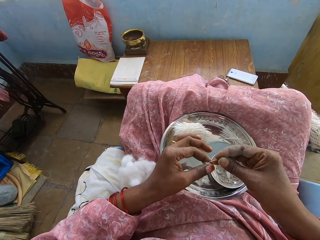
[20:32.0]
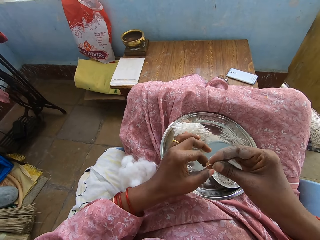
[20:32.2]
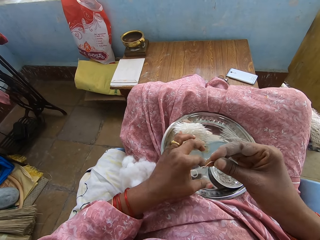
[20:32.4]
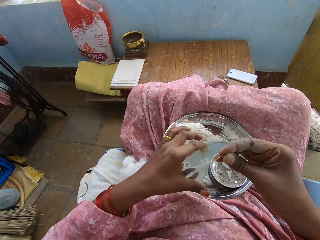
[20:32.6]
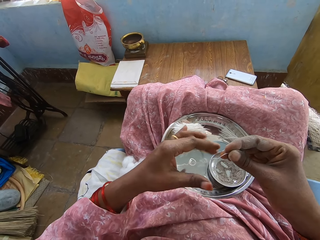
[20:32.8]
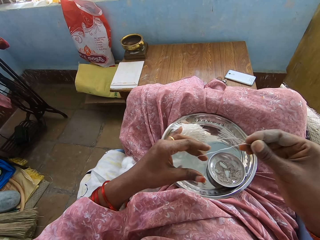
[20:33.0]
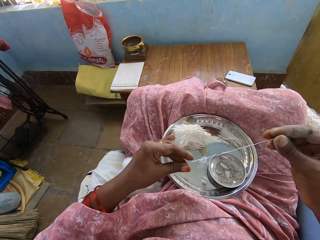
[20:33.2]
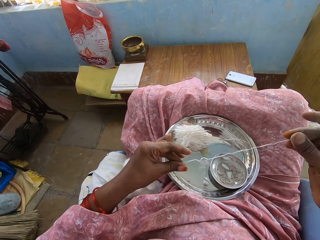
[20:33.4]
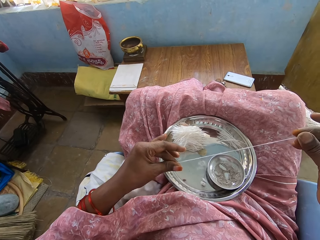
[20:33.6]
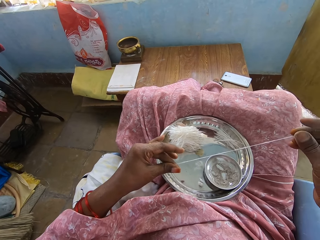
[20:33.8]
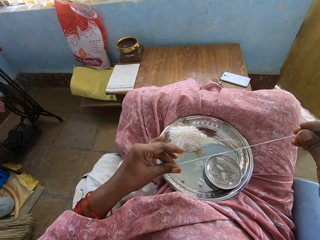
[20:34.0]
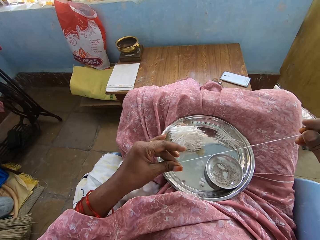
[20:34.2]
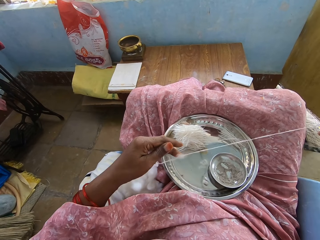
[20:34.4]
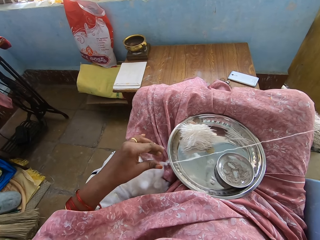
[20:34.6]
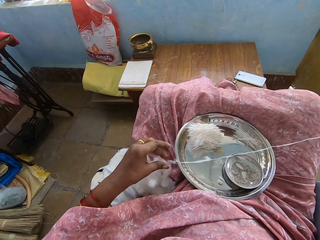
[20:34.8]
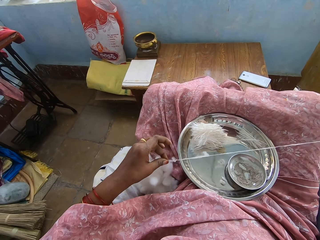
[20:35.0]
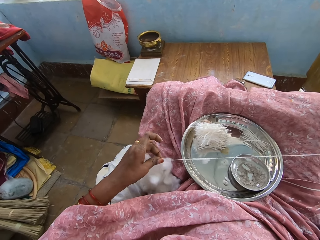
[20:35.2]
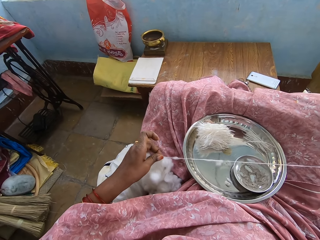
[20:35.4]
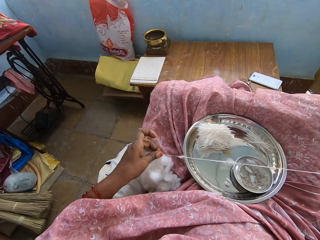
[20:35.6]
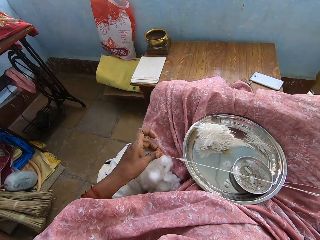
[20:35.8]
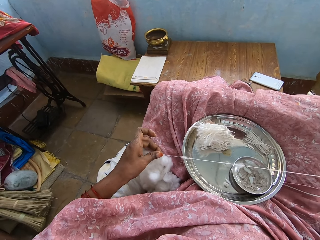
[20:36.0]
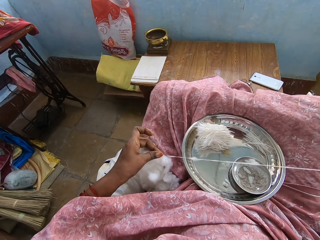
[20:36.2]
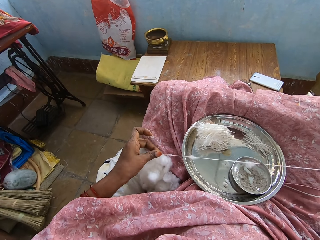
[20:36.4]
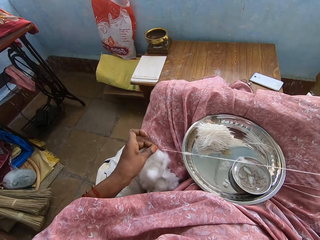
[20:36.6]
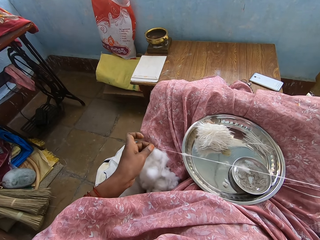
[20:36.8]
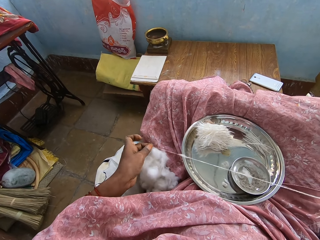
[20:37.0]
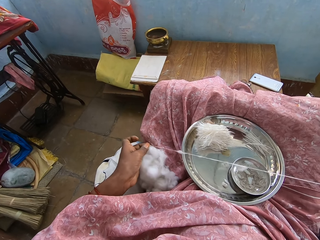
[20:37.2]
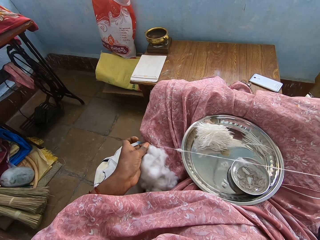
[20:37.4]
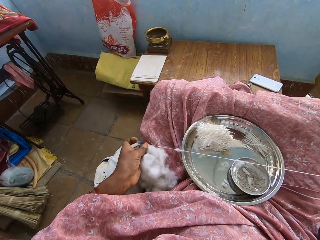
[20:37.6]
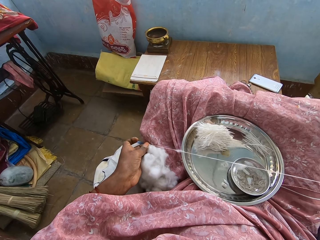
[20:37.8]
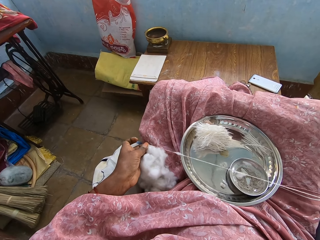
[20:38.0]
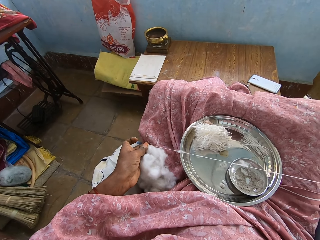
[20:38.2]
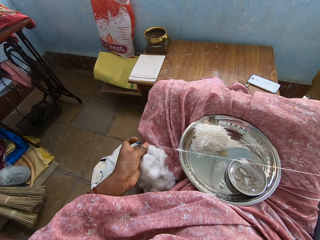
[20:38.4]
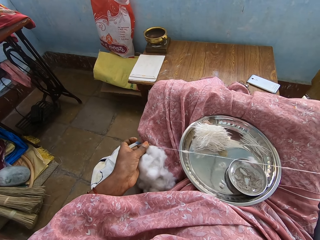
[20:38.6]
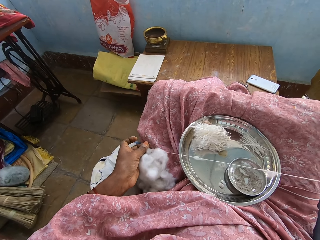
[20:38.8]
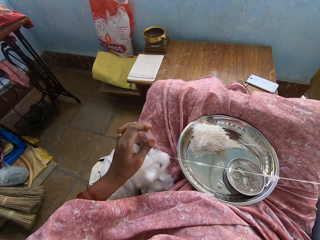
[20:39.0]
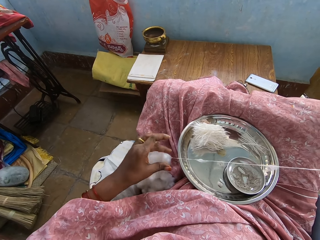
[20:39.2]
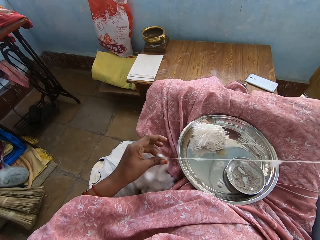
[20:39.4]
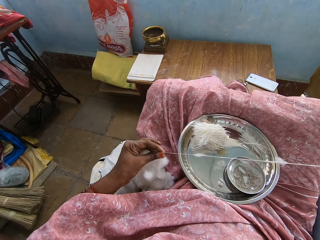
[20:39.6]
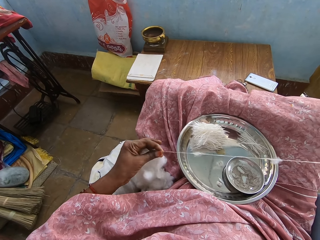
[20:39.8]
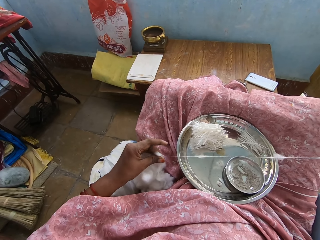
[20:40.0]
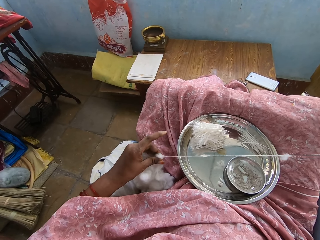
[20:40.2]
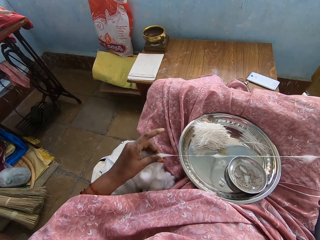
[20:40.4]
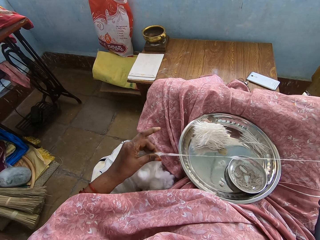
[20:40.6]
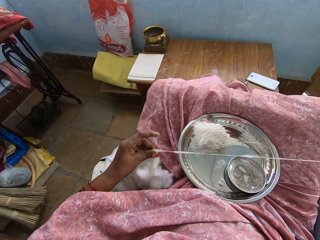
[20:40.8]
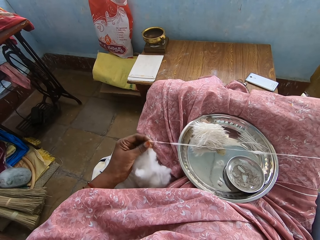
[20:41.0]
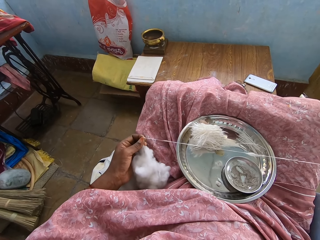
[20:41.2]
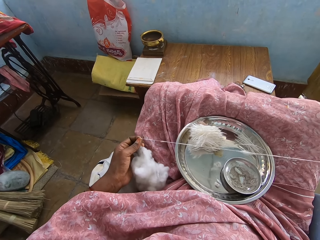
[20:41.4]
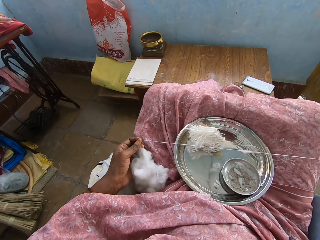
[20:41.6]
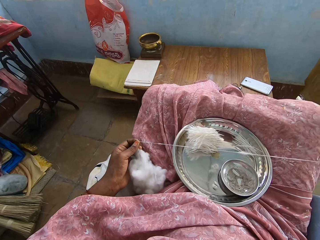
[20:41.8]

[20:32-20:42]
The camera wearer pulls the cotton strand and straightens the cotton strand.

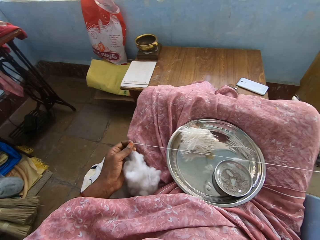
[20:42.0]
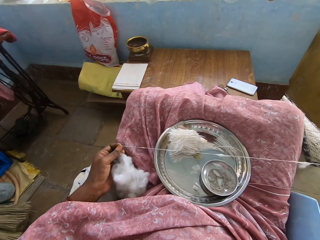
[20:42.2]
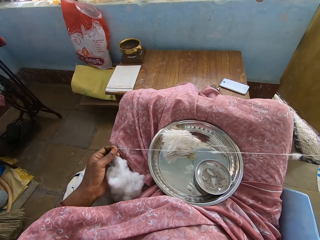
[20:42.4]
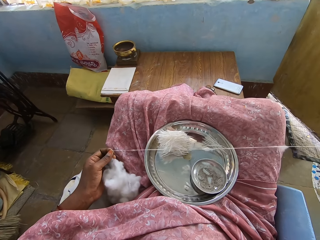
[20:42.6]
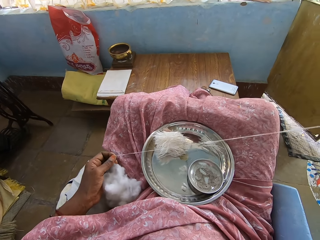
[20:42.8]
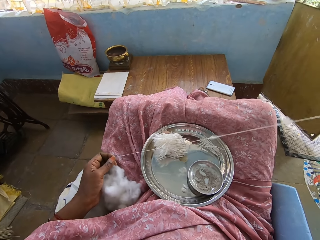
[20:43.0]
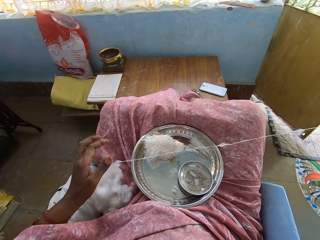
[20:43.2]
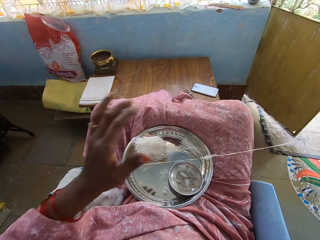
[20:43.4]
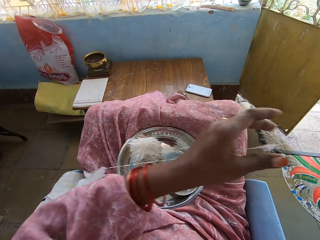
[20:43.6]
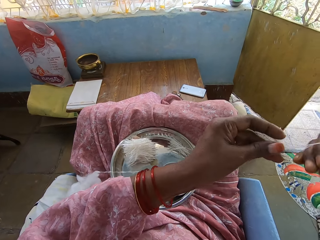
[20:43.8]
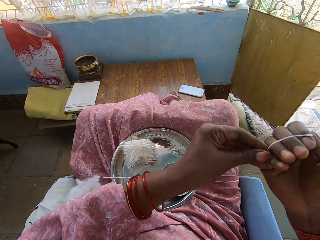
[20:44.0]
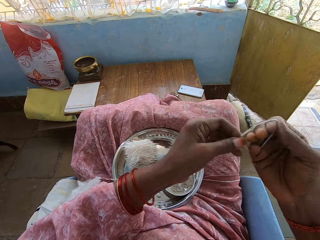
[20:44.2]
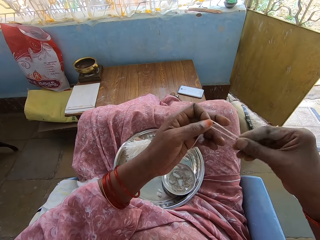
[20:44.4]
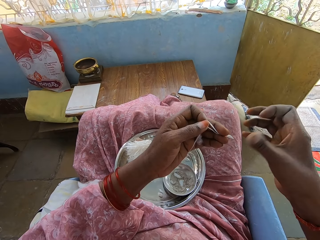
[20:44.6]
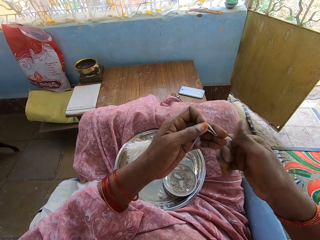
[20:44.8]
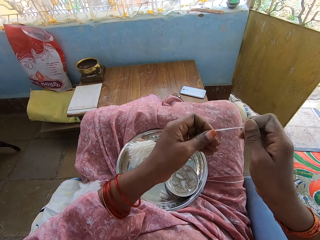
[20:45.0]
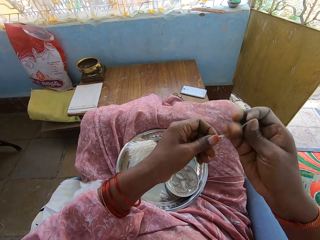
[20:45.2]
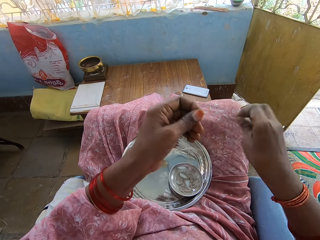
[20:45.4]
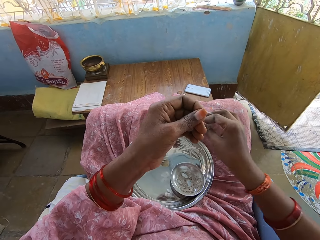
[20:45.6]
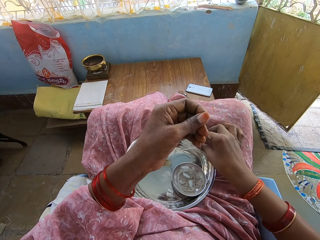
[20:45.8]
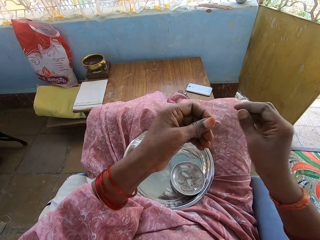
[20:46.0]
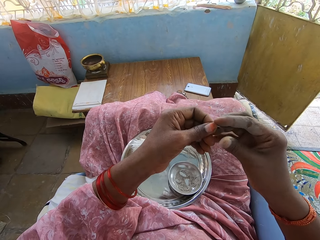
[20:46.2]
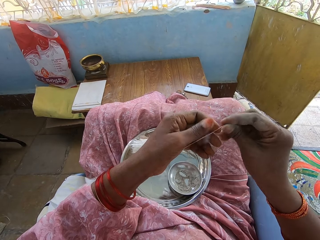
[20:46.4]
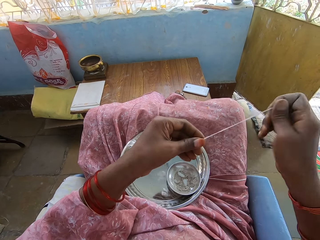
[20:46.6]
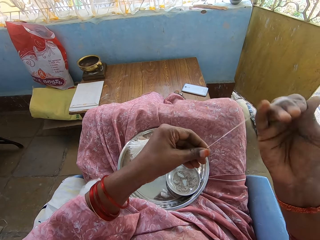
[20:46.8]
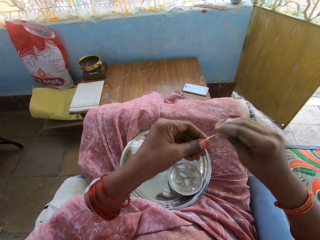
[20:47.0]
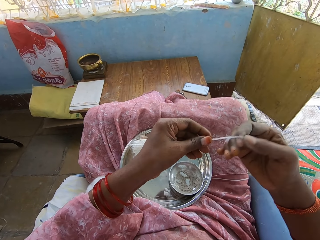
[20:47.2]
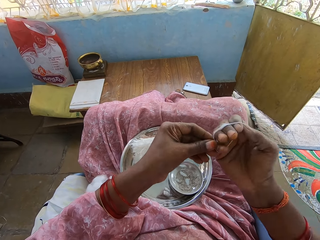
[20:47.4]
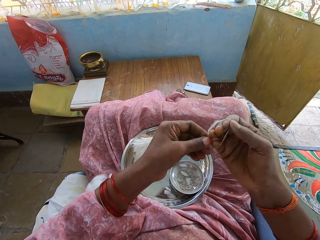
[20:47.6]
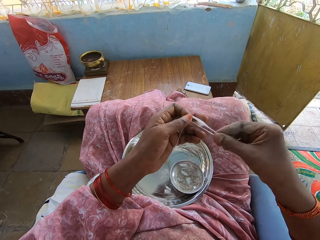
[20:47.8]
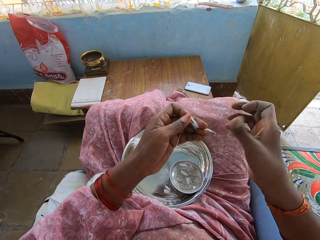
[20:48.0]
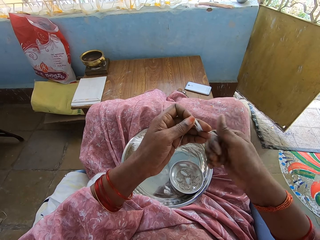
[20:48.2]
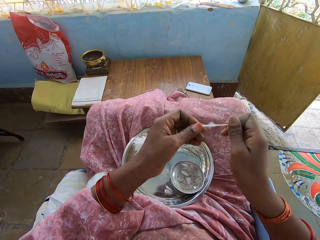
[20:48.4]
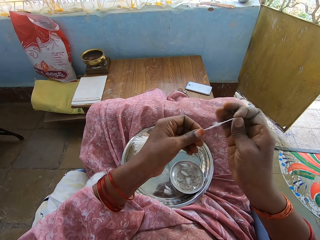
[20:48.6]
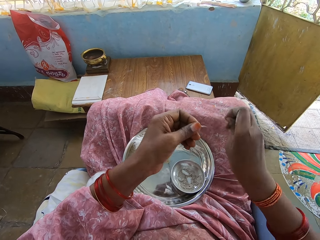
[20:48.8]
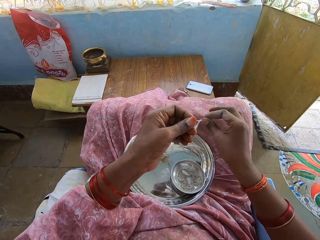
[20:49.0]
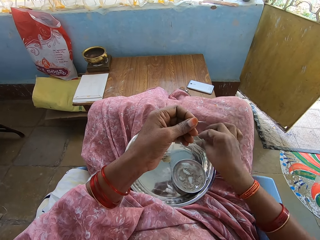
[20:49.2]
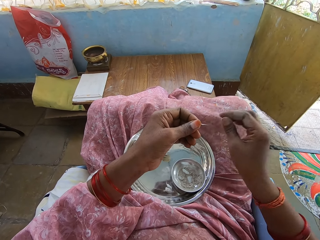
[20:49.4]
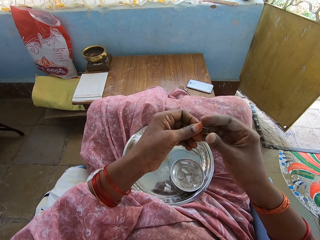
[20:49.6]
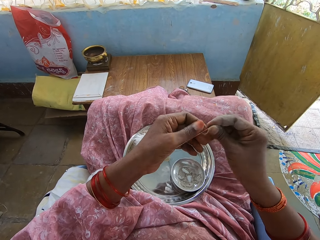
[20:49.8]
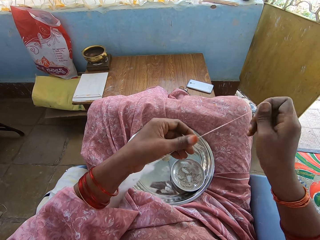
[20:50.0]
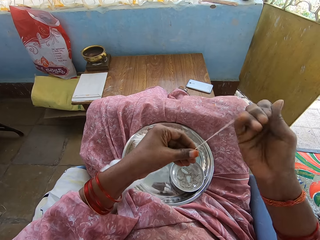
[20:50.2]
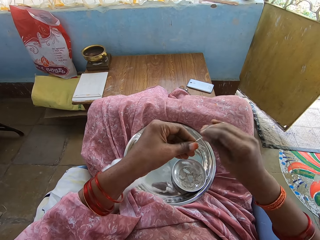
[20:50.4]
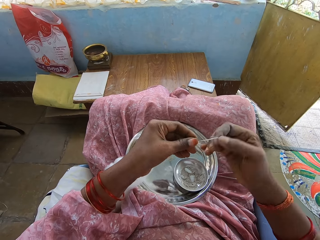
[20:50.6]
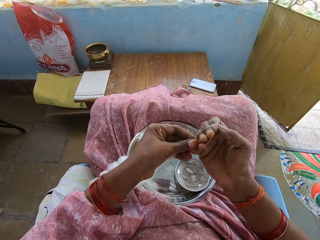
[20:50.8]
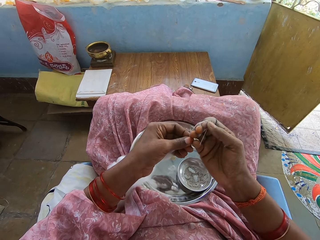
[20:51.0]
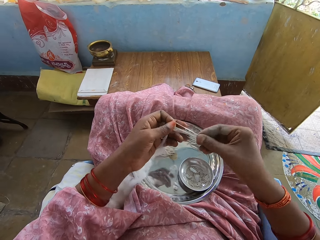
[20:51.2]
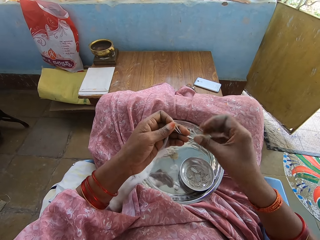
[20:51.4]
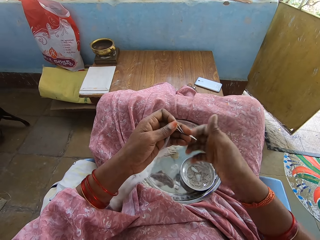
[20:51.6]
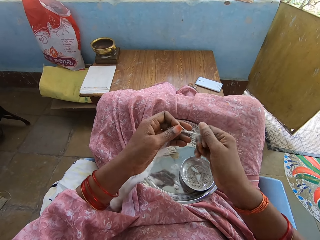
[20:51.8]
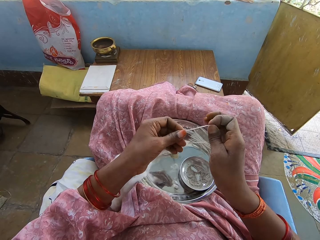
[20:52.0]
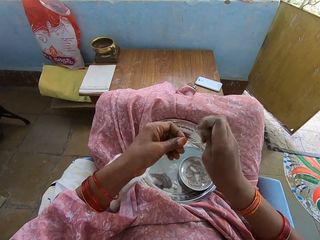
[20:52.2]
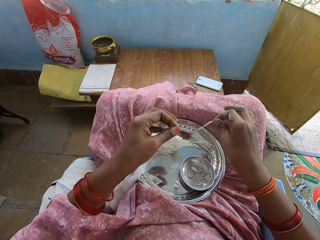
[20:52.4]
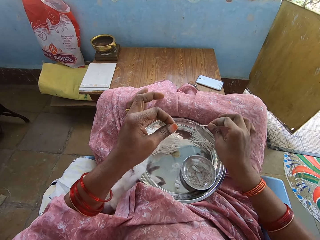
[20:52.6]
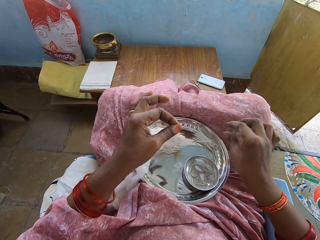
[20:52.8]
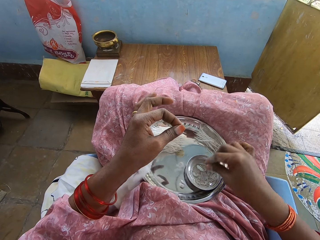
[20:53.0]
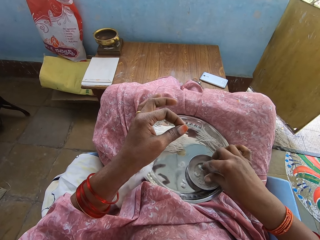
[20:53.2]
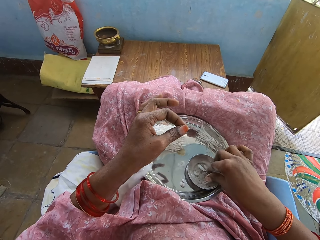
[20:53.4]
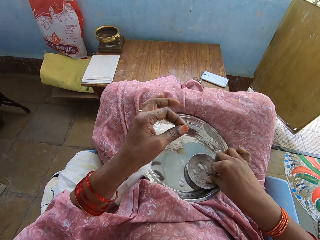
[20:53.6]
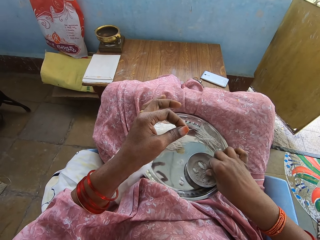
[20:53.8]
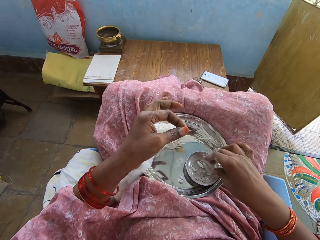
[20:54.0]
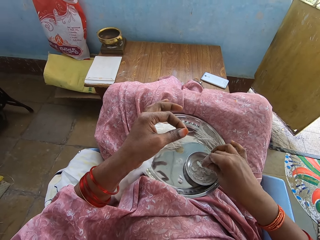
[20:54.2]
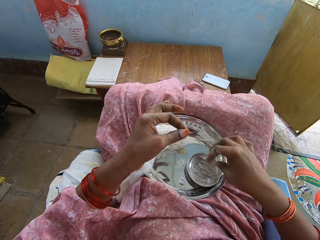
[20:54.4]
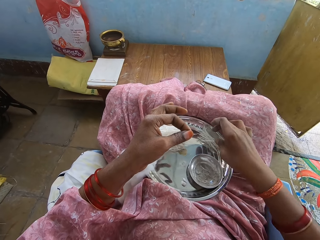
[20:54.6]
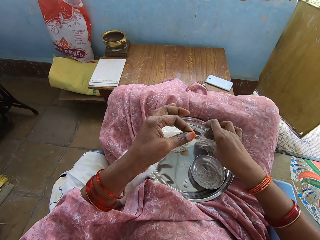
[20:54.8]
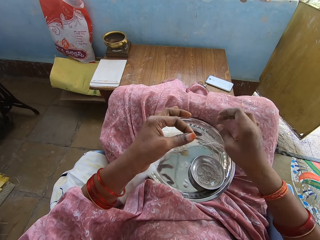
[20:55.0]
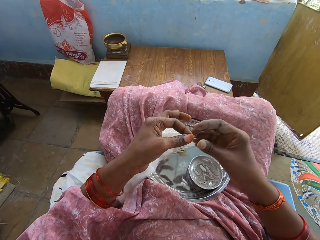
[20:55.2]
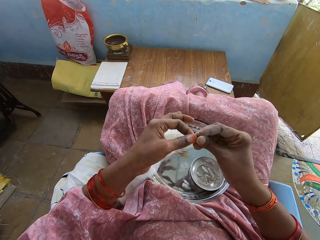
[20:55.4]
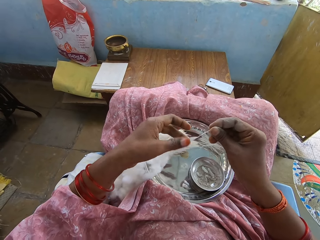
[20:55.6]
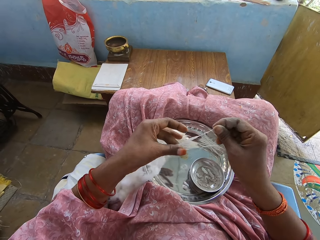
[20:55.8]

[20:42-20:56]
The camera wearer twists the cotton strand. She cuts the cotton strand from the other cotton strand, places the cotton strand on the tray and rolls the cotton strand on her fingers. She twists the cotton strand, cuts the cotton strand from the other cotton strand, places the cotton strand on the tray and rolls the cotton strand on her fingers. She twists the cotton strand, cuts the cotton strand from the other cotton strand and places the cotton strand on the tray. She touches the powder and rubs her finger on the powder.
